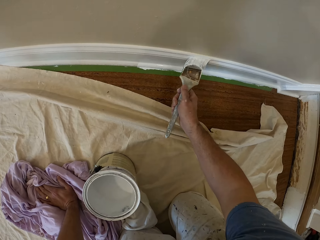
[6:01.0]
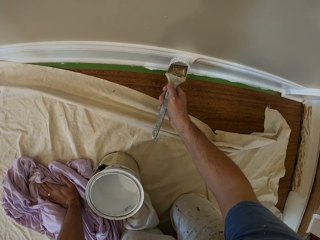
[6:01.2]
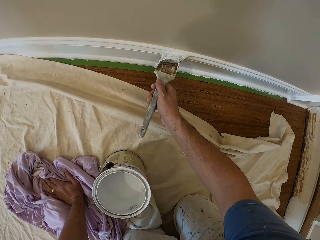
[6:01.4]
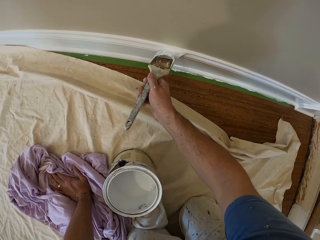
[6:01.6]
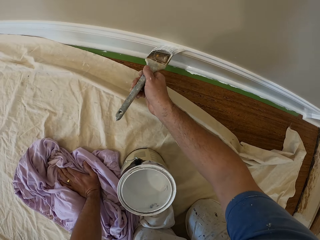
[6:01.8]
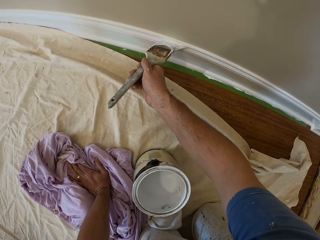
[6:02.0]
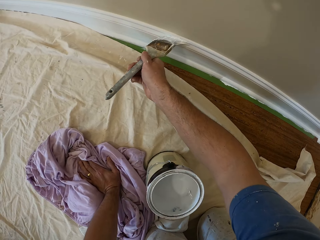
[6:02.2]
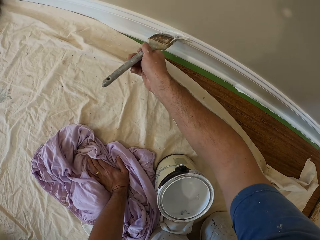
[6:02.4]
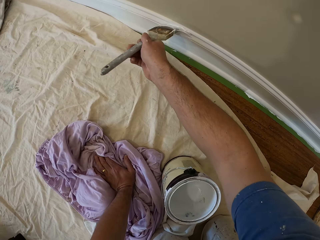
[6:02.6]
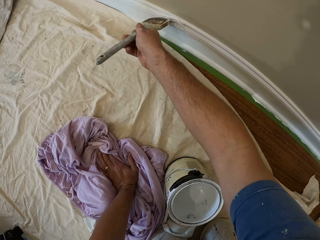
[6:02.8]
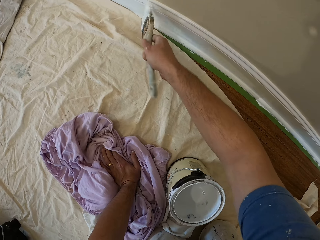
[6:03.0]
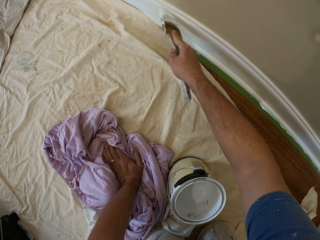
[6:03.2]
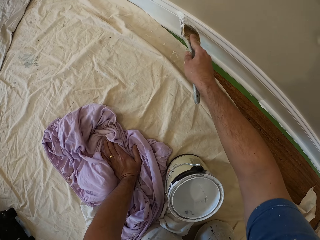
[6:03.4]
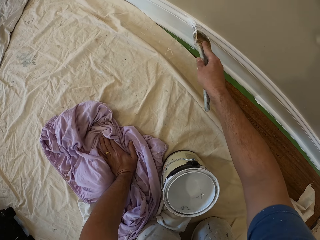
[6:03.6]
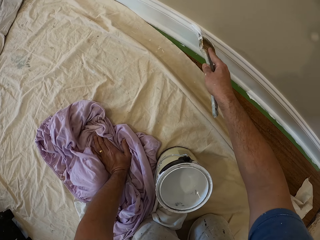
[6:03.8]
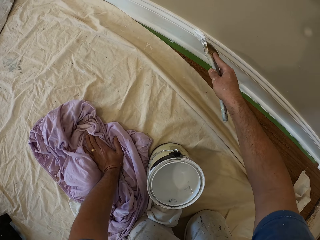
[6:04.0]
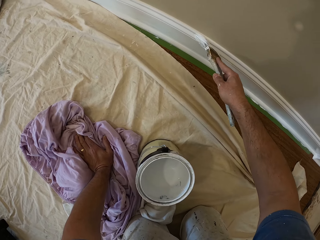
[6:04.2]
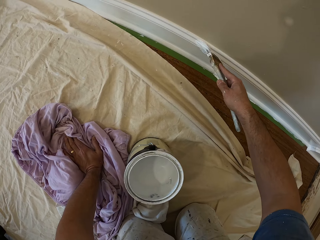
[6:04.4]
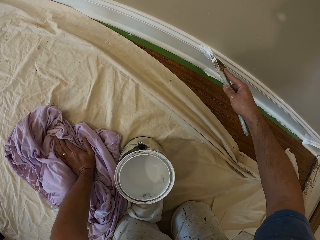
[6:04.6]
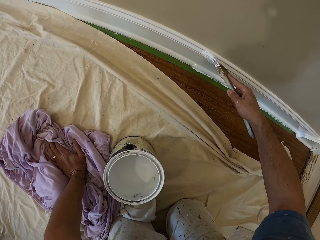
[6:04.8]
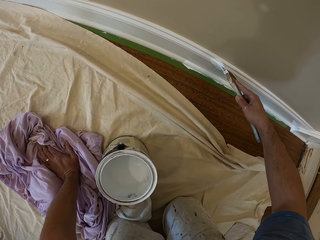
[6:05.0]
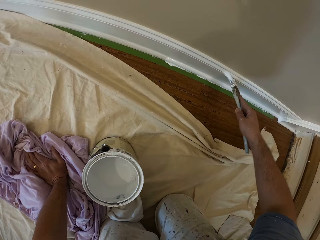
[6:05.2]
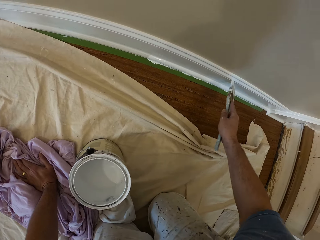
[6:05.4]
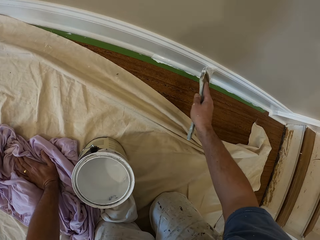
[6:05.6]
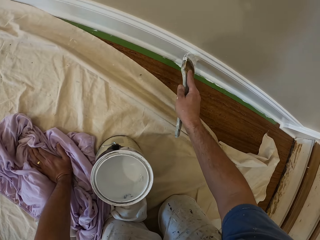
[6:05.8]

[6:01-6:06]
The camera wearer paints the cornice.

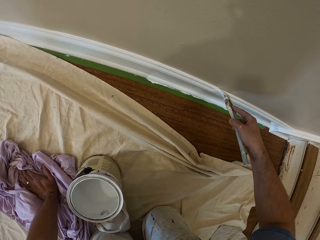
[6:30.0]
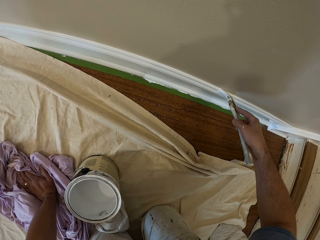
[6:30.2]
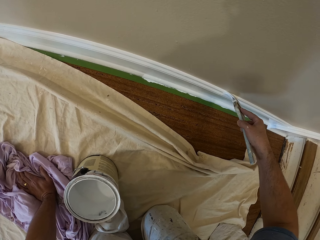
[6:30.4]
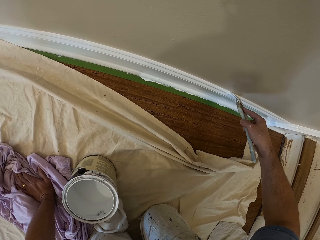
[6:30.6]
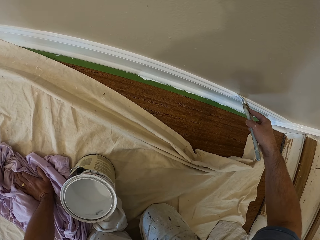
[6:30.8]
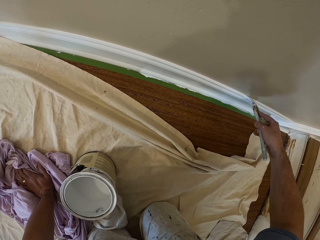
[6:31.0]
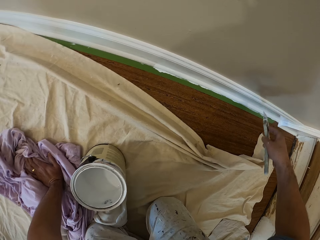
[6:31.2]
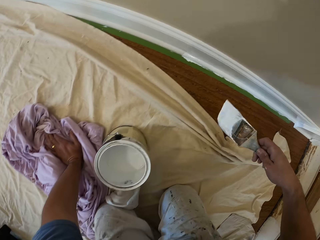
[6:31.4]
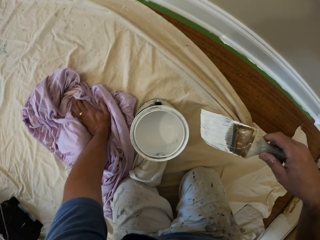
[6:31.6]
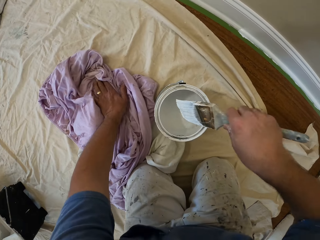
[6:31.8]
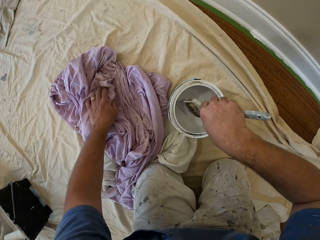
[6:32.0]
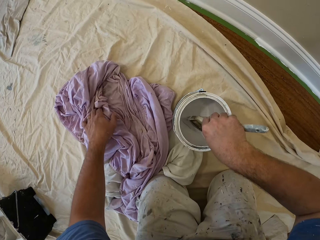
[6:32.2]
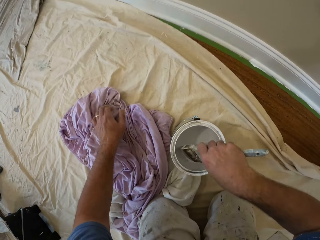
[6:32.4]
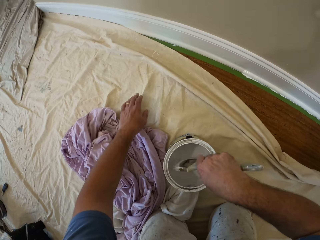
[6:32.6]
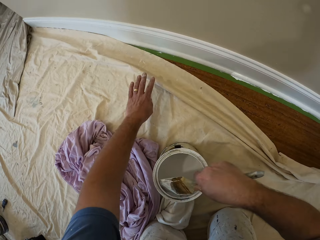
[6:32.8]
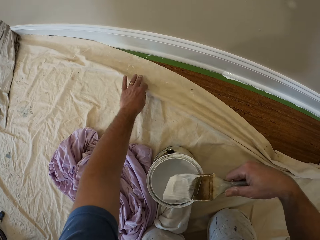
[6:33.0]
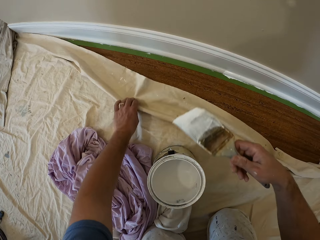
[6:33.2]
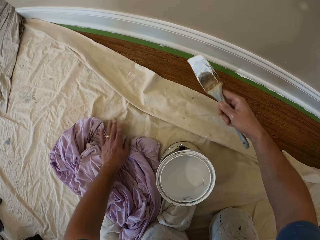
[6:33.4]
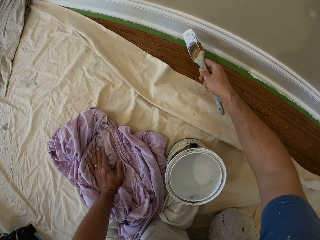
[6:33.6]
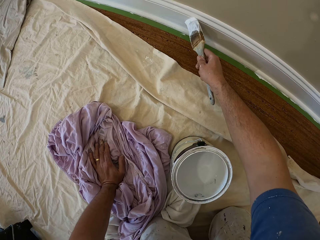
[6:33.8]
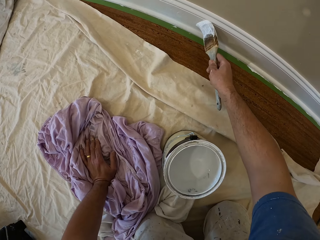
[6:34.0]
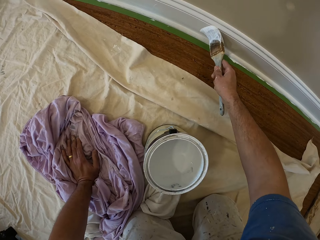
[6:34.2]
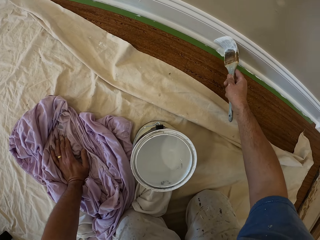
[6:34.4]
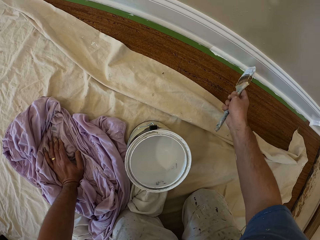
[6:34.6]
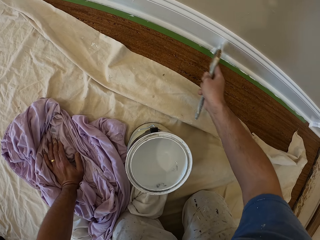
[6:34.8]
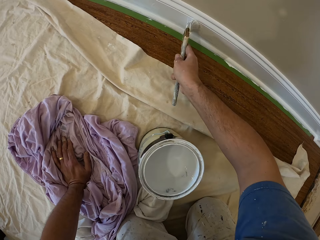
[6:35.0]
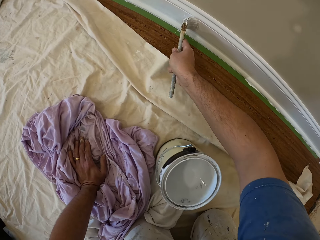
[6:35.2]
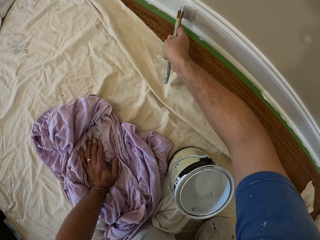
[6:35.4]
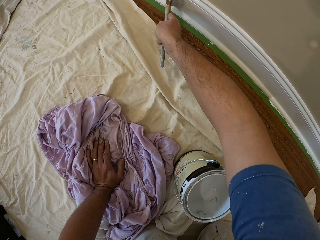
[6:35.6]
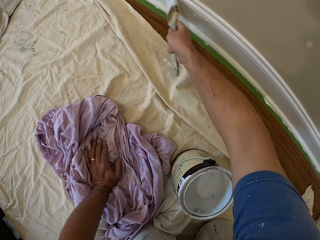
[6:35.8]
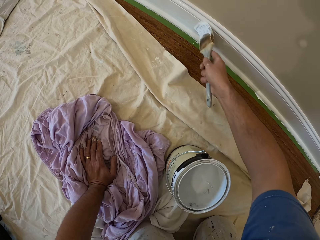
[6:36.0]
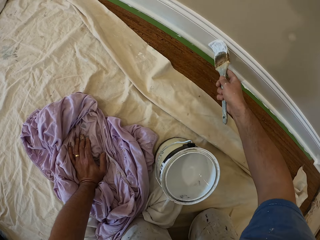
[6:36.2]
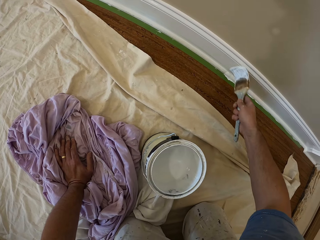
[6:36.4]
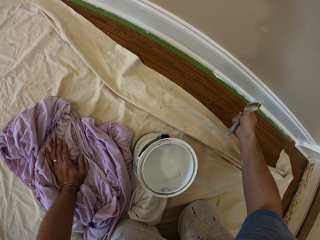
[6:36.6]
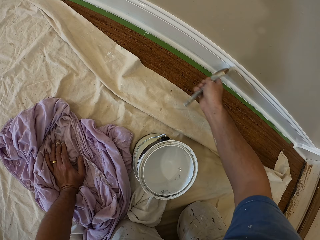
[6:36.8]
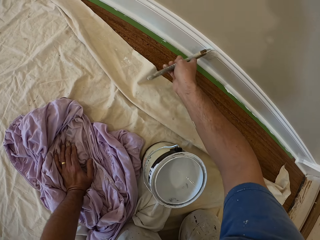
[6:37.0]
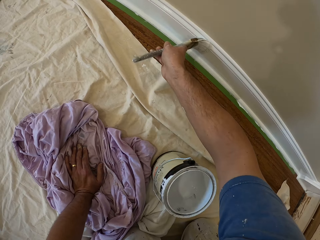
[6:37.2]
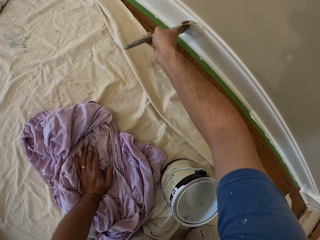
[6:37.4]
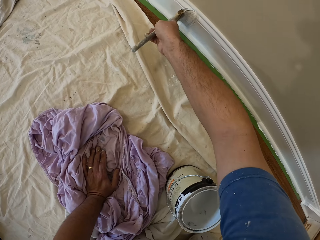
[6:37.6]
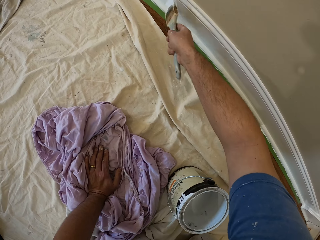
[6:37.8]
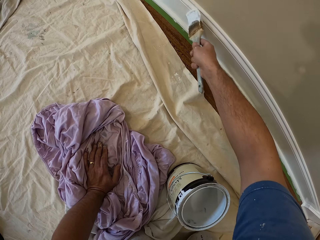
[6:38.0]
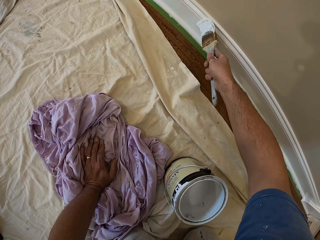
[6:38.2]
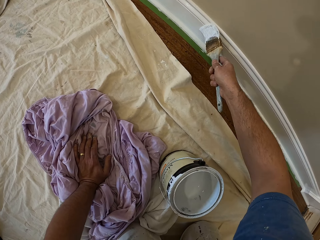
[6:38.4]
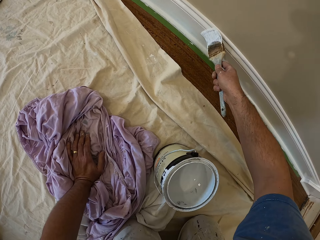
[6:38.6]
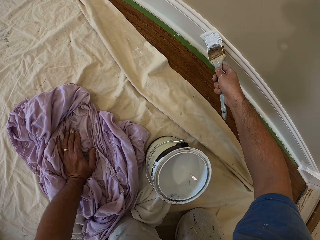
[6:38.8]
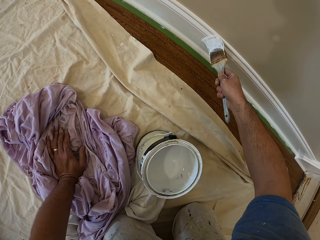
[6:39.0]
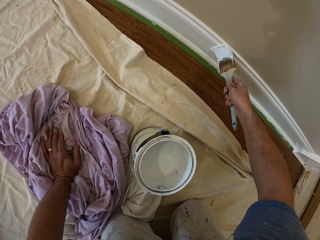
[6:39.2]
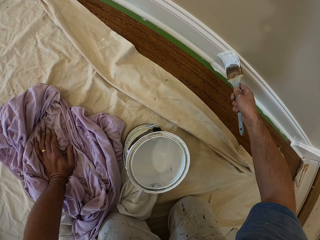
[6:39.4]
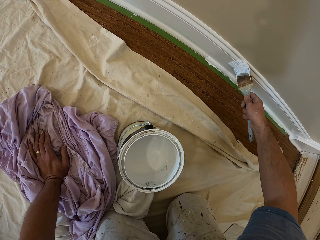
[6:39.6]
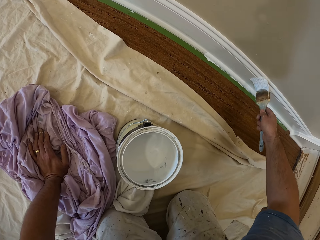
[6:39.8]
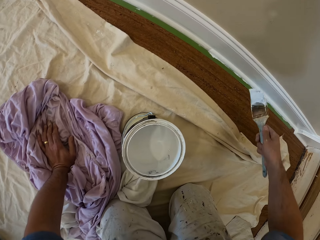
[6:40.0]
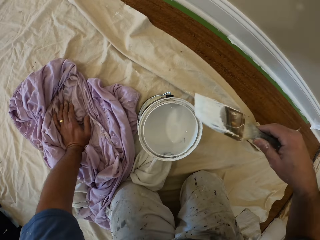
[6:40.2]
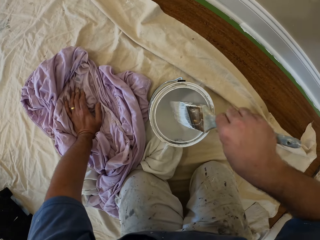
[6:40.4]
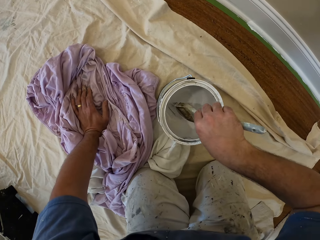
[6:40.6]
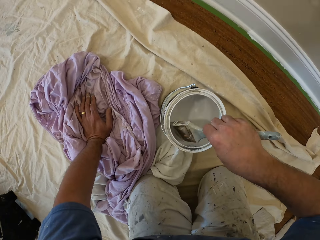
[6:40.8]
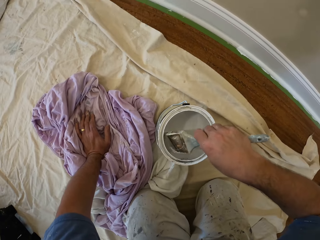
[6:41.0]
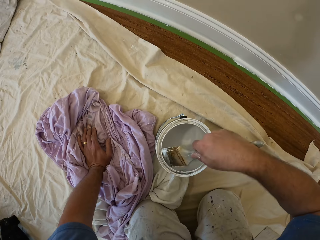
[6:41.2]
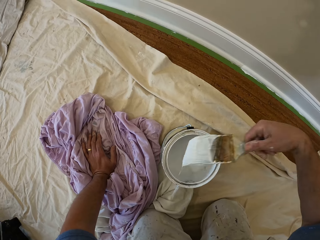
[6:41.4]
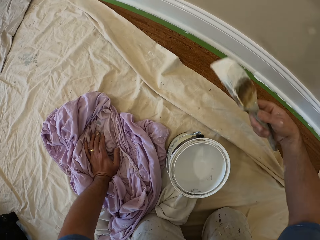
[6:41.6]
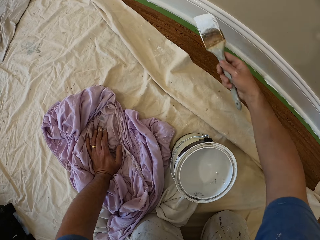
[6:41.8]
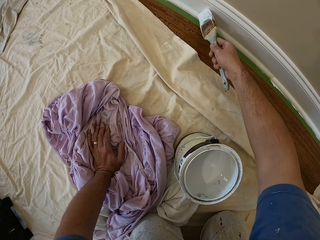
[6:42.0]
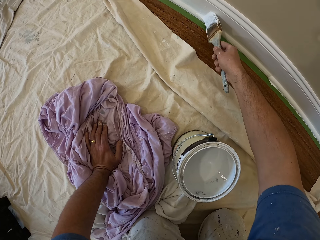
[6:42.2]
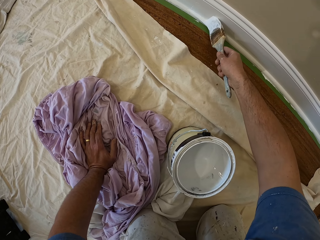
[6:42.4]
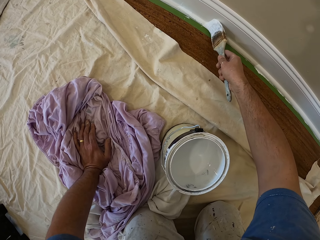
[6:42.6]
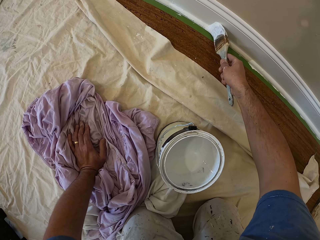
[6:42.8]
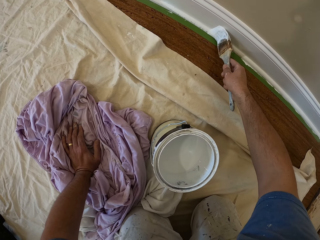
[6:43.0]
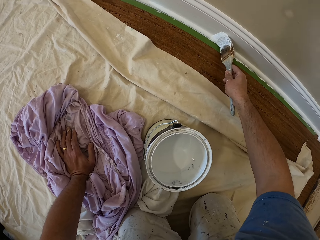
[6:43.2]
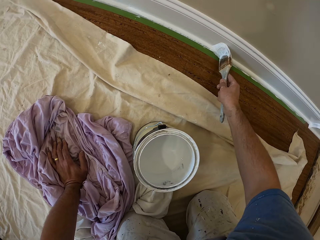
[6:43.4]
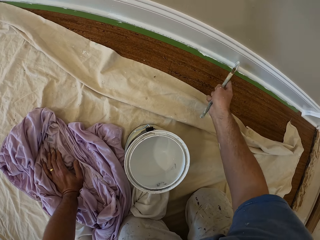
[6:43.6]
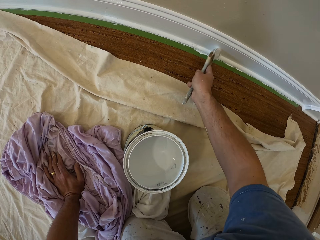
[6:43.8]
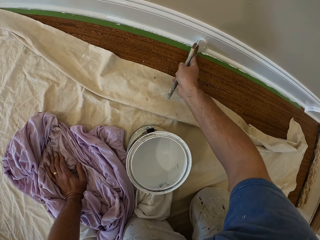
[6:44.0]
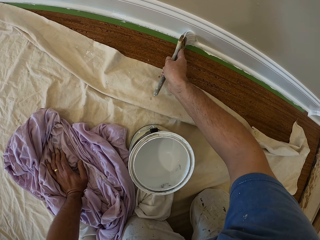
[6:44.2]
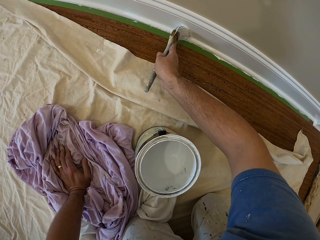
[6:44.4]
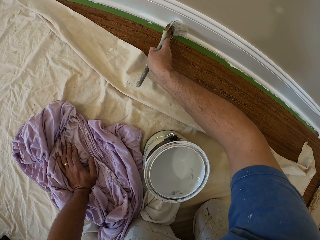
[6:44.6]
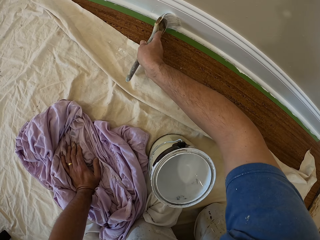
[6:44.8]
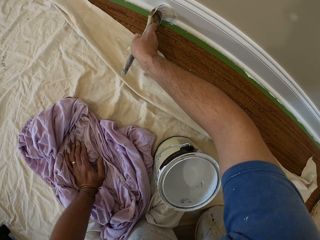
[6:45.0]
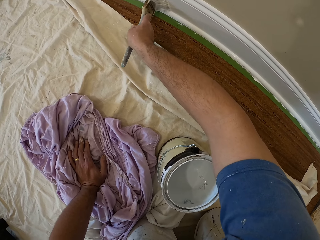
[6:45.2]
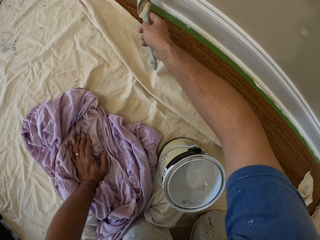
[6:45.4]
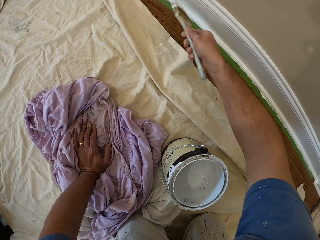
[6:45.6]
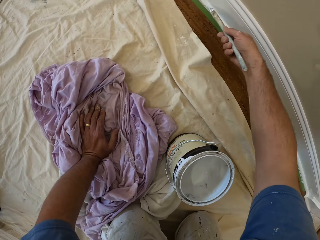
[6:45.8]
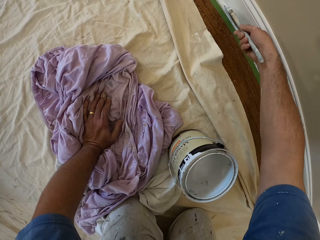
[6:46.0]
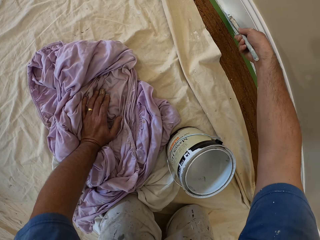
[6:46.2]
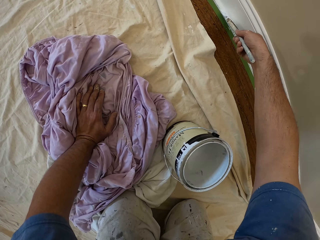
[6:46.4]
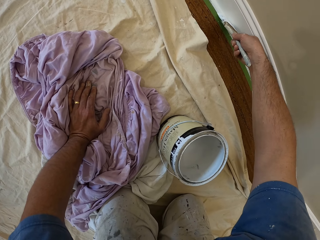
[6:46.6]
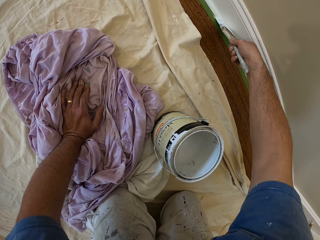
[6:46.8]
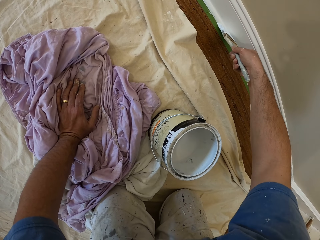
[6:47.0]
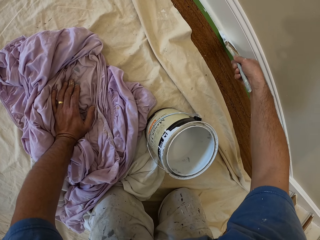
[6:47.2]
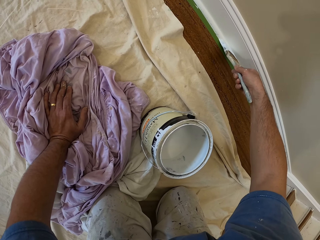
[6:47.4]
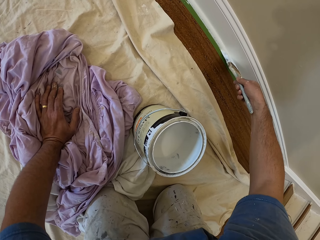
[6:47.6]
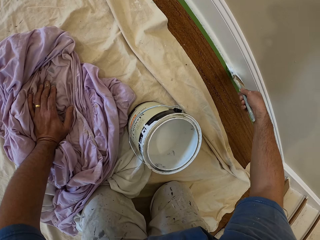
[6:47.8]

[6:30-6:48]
The camera wearer scoops paint inside an aluminum paint bucket with the paintbrush. They move the drop cloth on the floor from the wall. They paint the cornice. They scoop paint inside the aluminum paint bucket with the paintbrush. They remove the brush from the paint. They paint the cornice.
